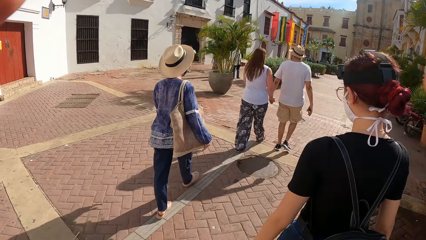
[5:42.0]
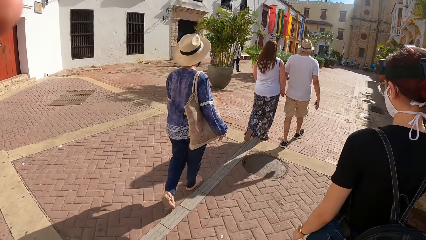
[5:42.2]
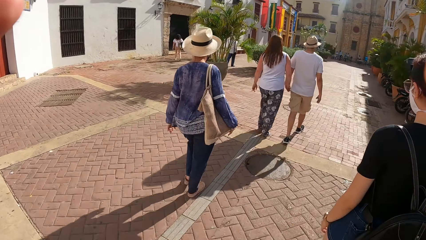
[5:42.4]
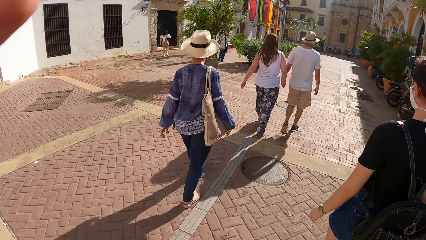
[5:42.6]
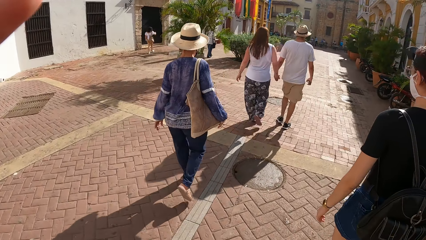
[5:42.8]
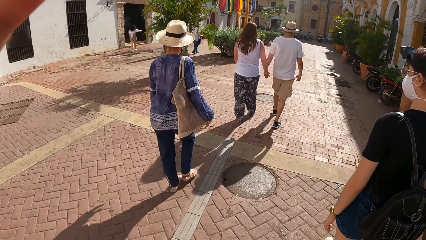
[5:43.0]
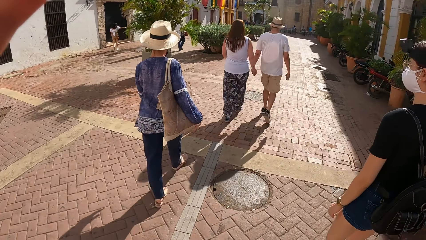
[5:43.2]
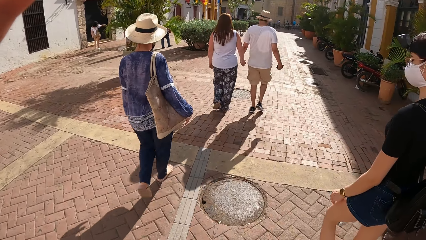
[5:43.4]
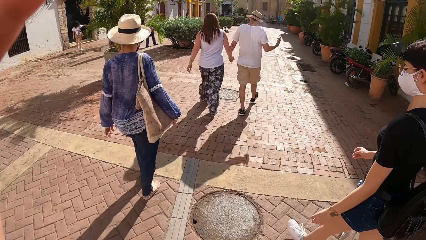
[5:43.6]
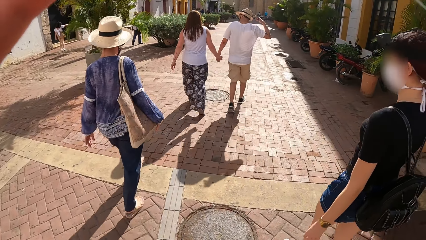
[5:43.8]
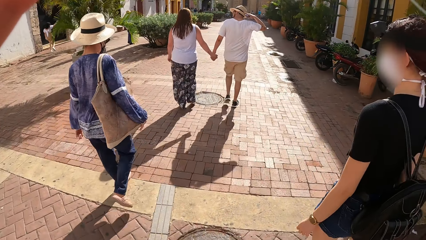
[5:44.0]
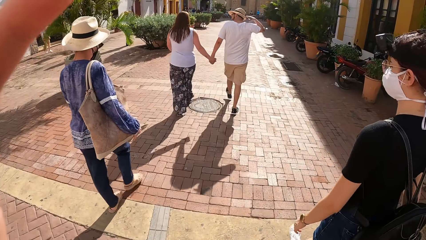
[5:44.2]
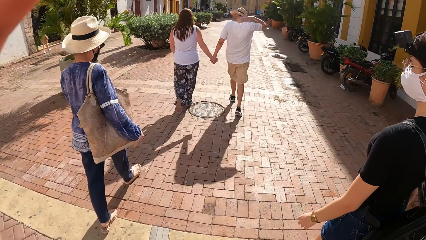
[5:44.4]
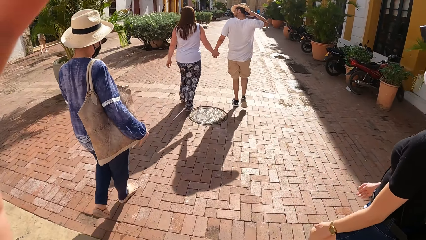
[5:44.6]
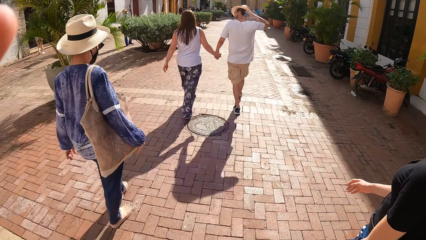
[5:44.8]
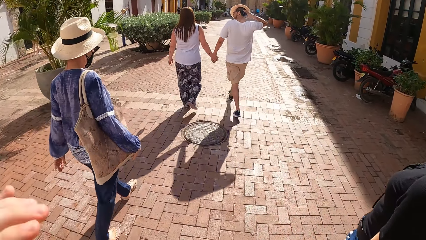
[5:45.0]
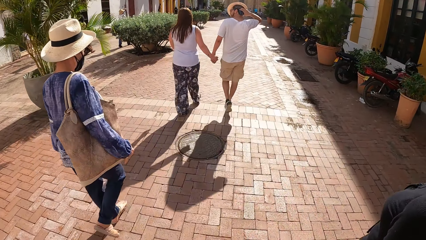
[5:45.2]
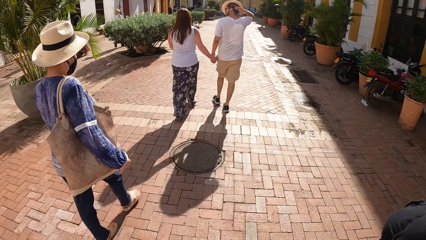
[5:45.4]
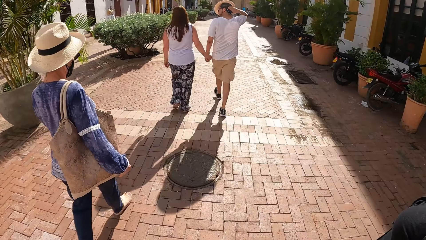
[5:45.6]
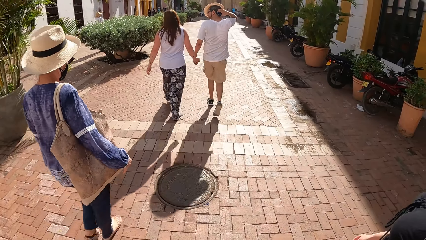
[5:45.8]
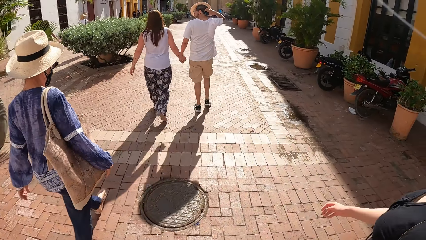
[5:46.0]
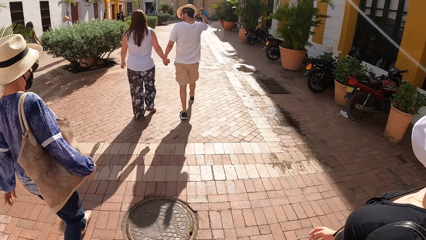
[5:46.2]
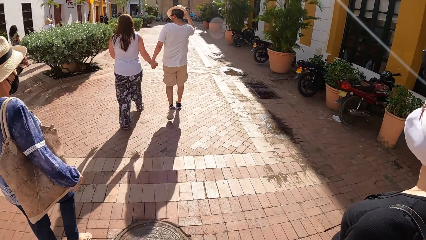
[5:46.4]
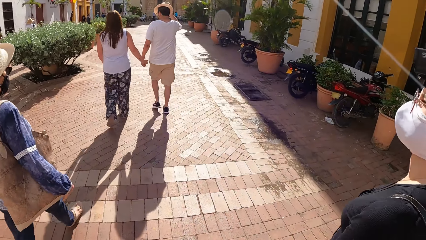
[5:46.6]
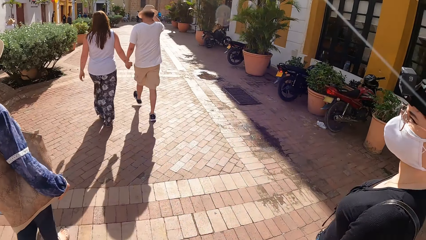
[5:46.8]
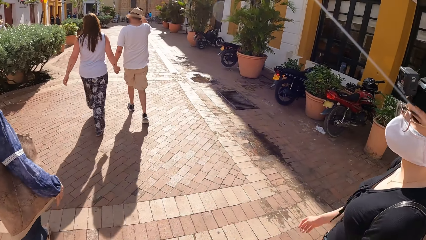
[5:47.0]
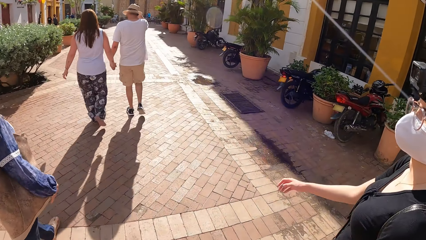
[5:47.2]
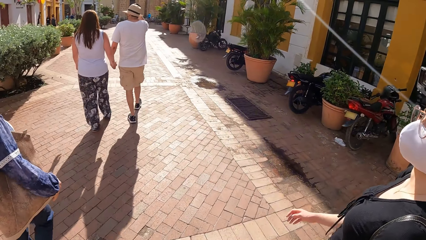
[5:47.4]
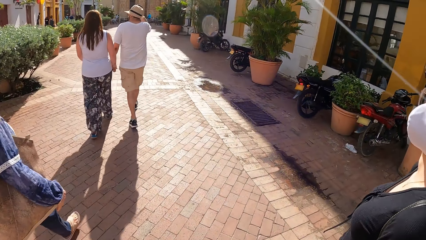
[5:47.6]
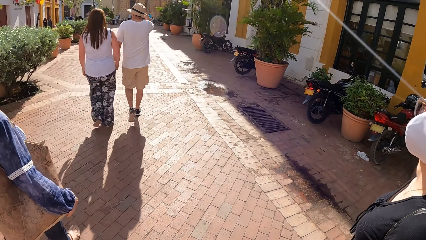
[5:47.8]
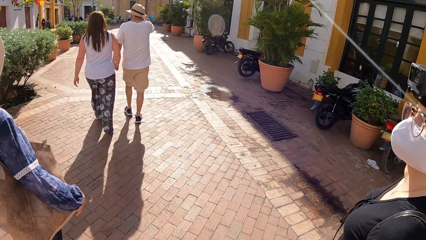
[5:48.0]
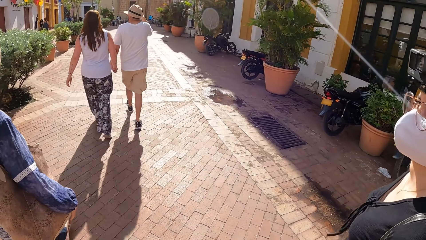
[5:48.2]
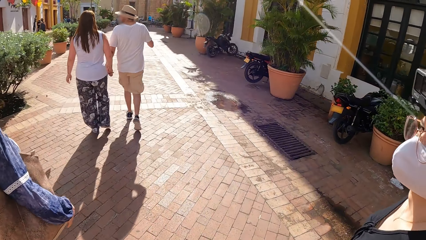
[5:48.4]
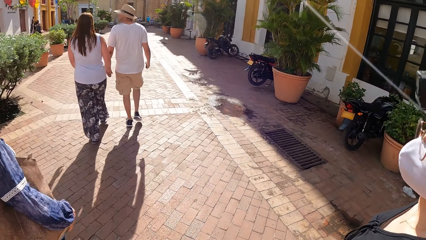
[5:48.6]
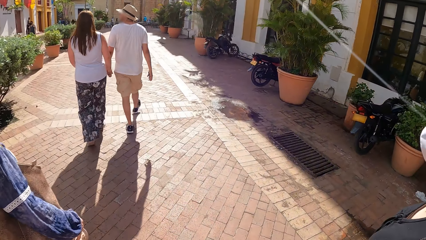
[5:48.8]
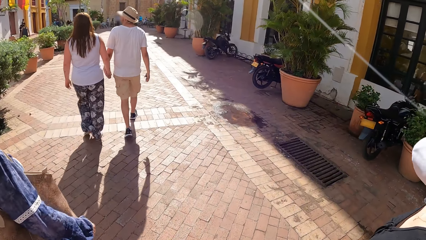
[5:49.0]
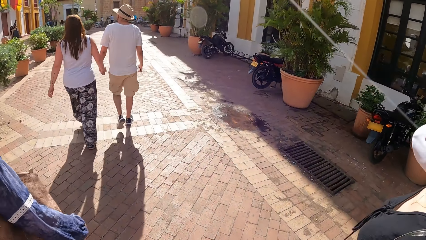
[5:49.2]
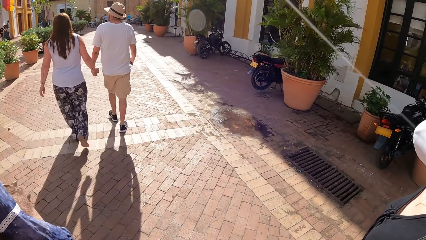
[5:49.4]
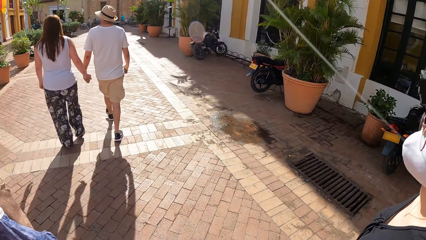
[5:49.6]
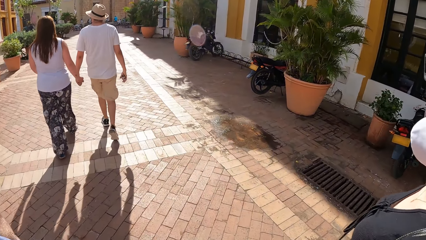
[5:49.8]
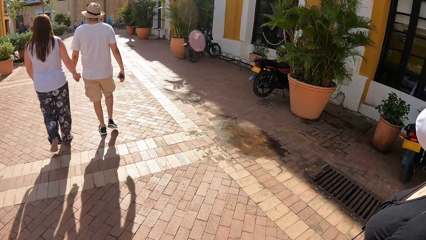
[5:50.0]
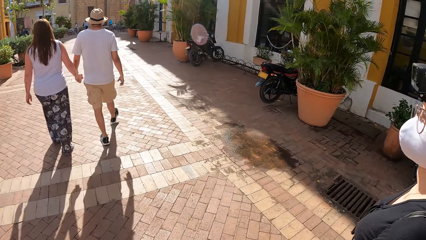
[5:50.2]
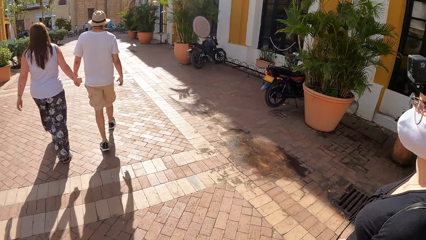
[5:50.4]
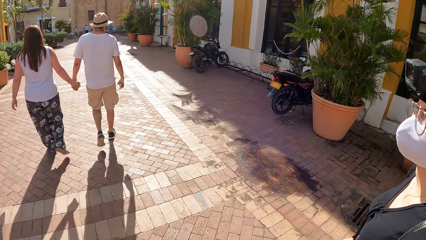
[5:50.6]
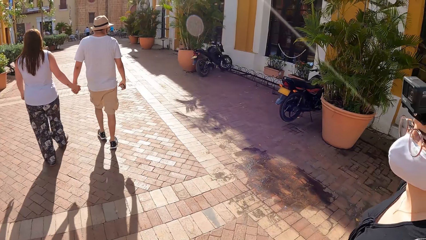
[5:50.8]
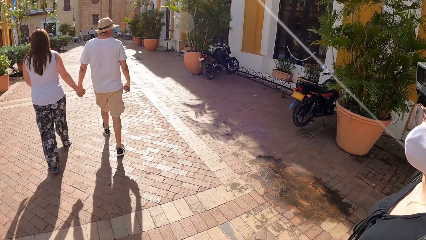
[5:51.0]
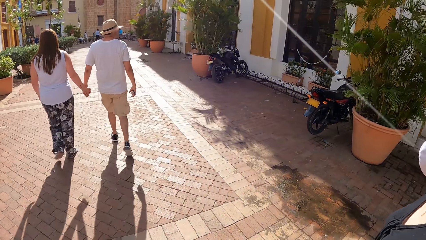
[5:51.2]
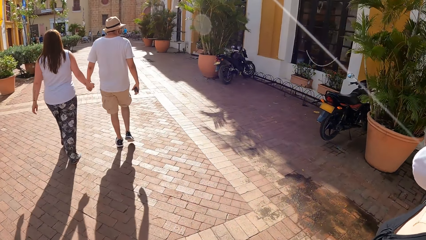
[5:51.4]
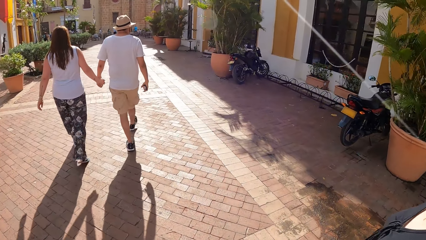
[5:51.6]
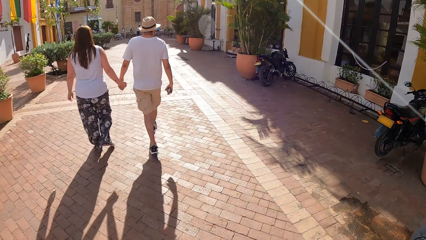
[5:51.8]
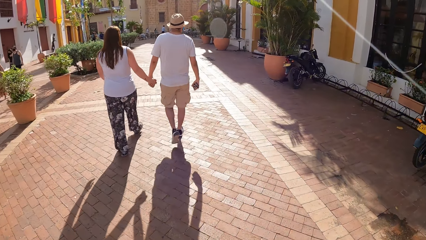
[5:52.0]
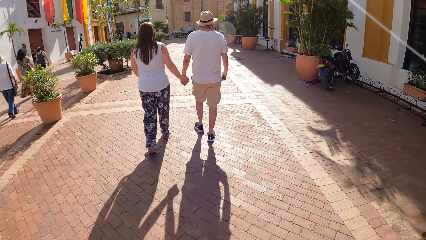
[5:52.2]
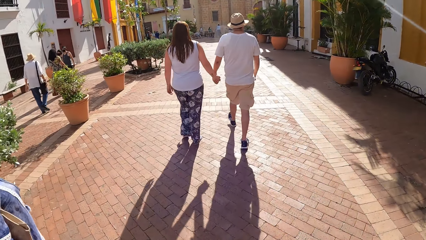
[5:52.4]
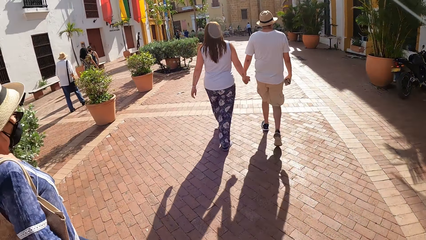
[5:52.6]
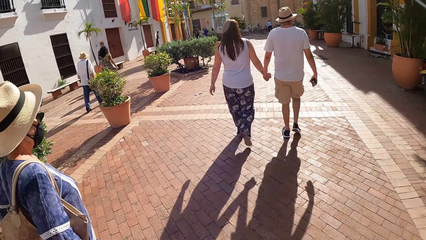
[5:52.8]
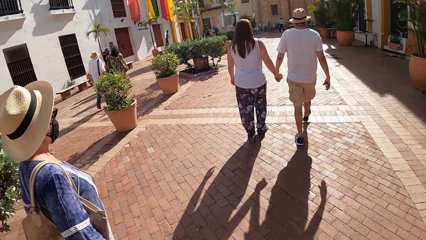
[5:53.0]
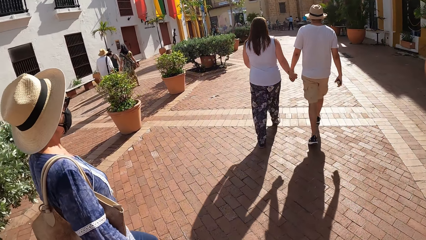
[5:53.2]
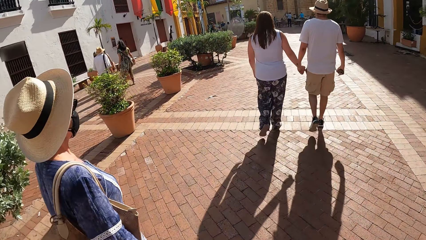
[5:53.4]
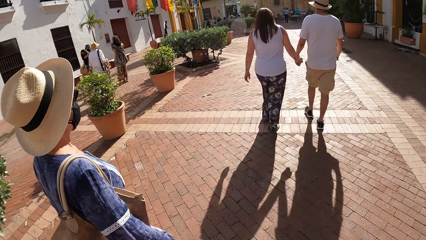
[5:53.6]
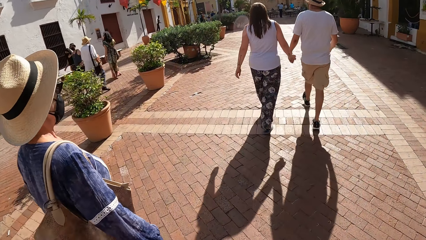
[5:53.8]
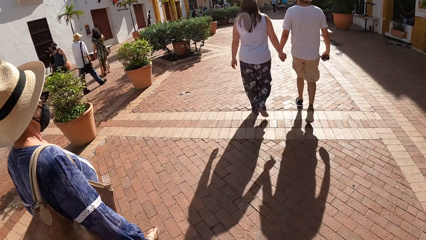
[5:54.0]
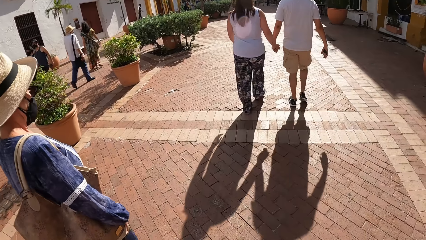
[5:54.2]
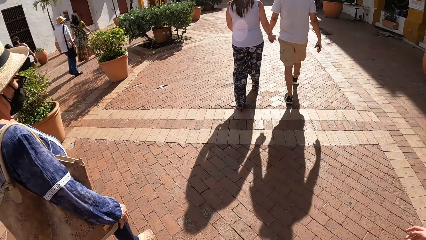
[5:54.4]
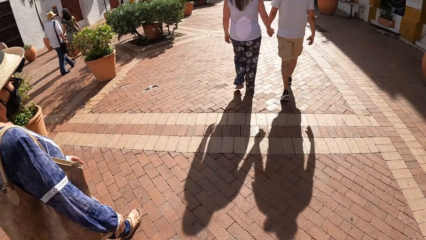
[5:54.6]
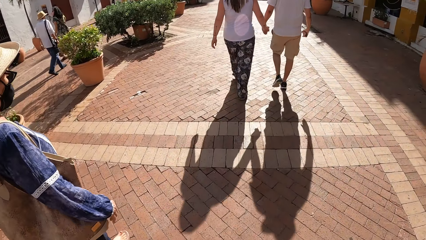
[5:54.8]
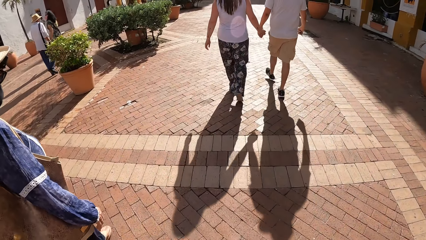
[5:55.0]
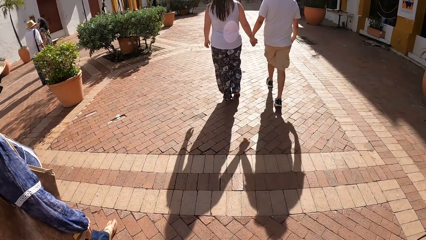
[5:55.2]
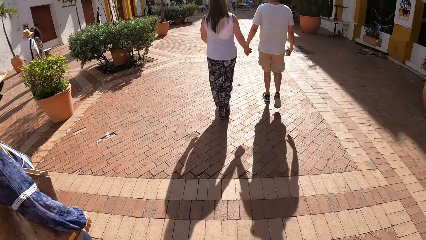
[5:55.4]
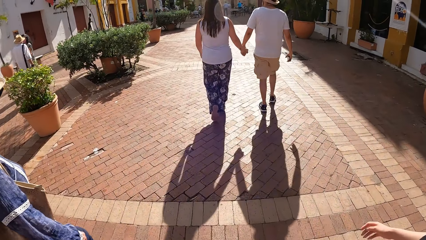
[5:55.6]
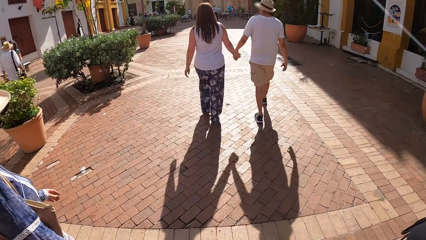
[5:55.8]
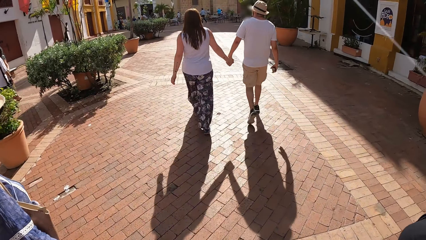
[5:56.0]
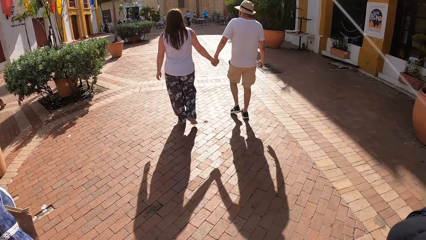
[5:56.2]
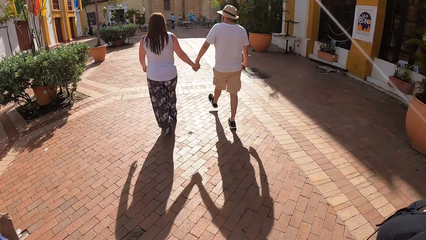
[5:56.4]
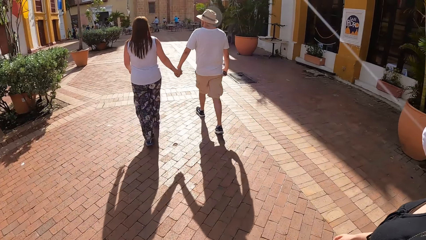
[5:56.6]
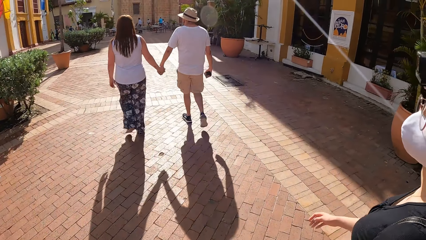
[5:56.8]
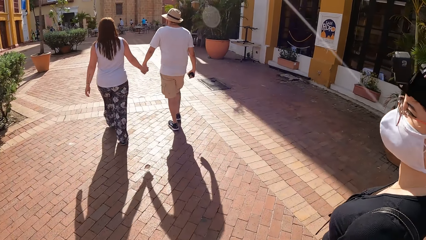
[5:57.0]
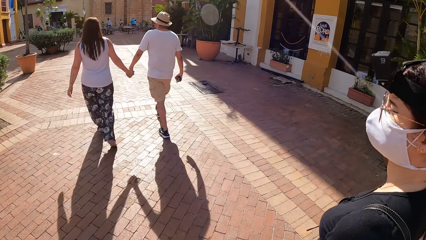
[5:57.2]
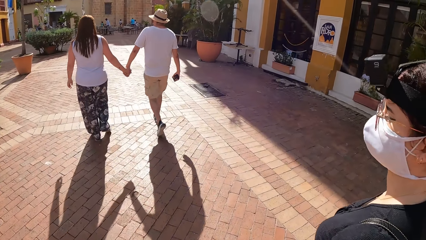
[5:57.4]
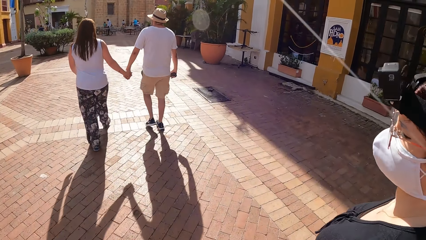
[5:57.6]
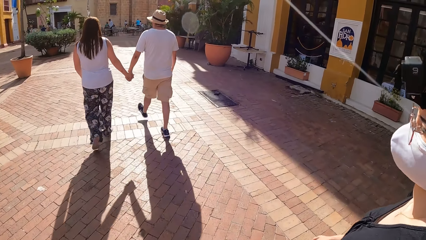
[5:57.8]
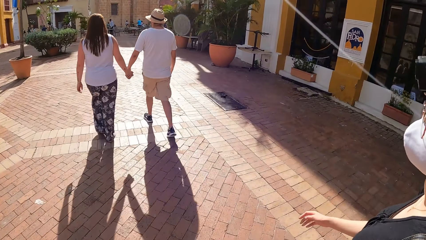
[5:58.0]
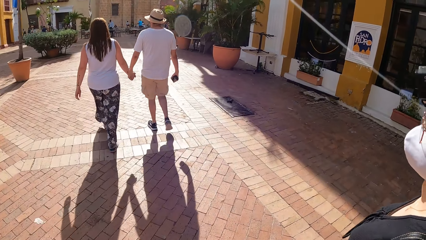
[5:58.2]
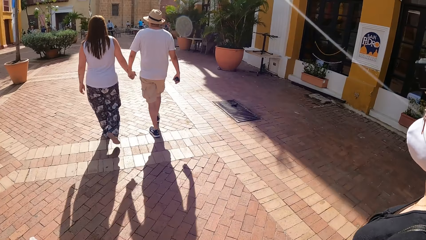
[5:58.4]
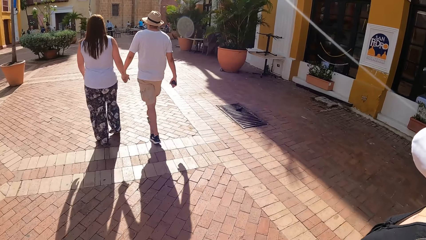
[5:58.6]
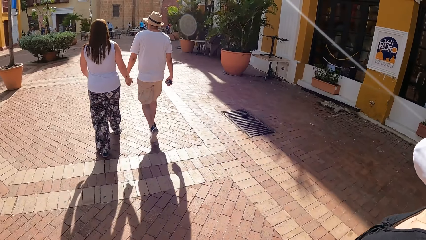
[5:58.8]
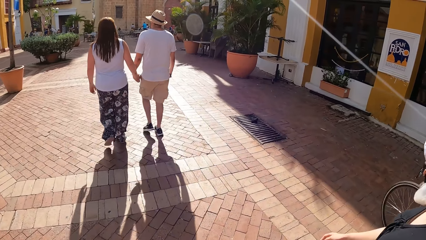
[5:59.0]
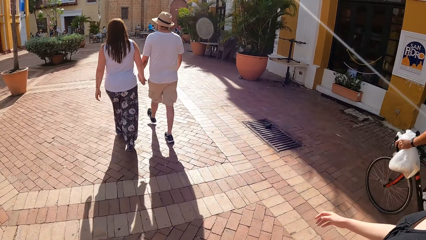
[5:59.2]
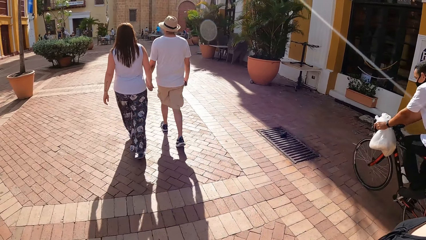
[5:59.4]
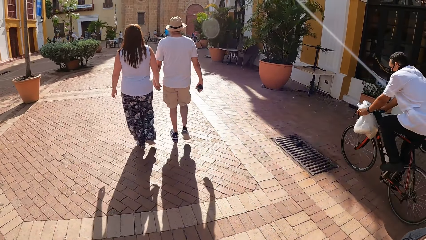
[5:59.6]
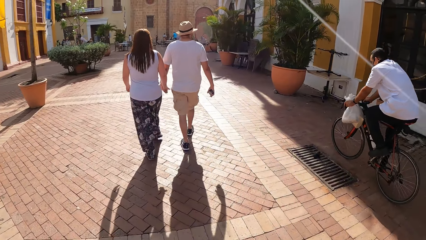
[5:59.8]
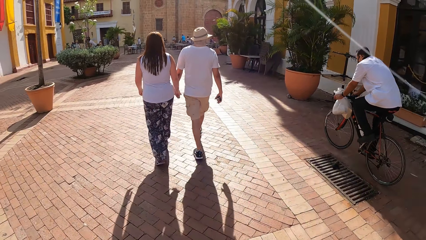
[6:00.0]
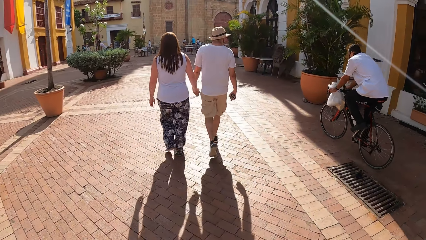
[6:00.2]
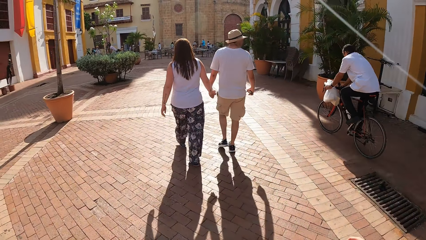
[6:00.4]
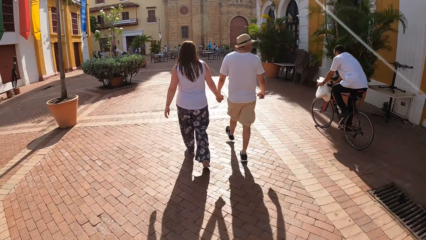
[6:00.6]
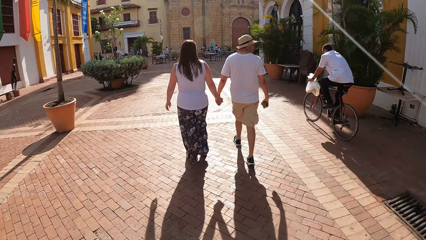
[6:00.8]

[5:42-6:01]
The camera wearer walks on the road. A woman walks in the walkway. The woman walks in the walkway again. Another woman walks in the walkway. A man drives a bicycle past the camera wearer, the other woman and the first woman in the walkway.
